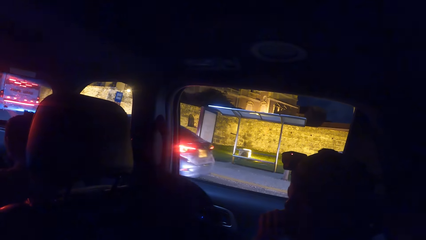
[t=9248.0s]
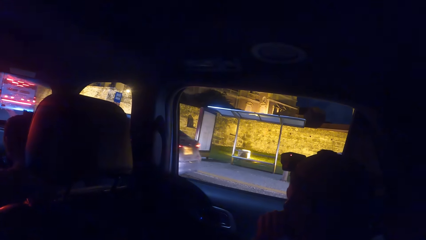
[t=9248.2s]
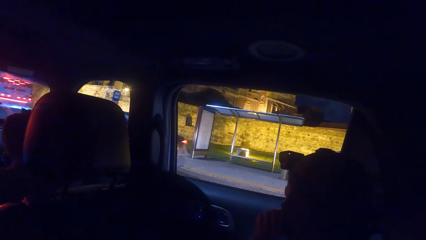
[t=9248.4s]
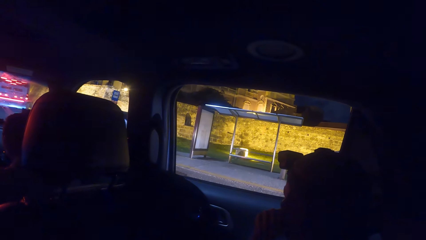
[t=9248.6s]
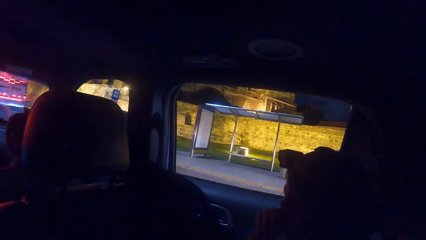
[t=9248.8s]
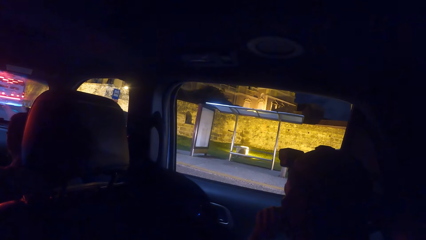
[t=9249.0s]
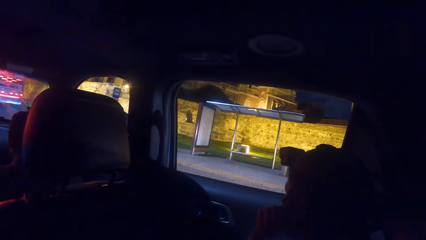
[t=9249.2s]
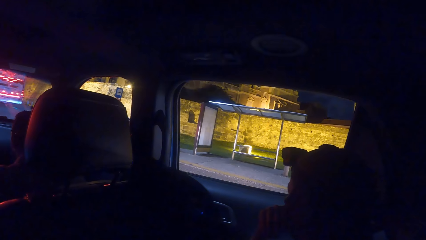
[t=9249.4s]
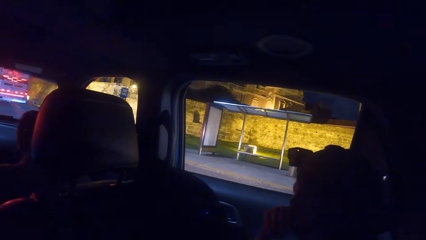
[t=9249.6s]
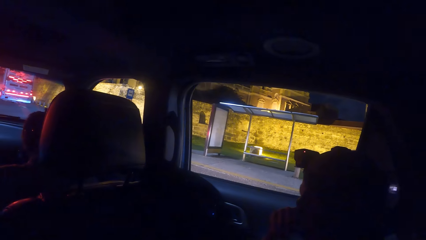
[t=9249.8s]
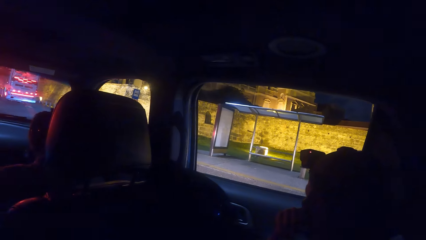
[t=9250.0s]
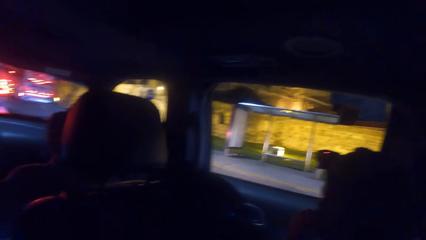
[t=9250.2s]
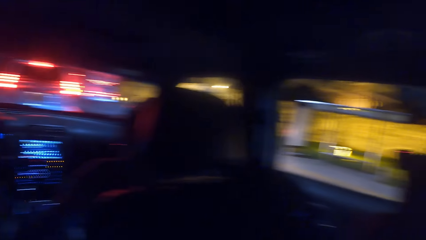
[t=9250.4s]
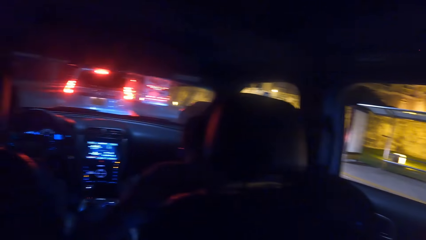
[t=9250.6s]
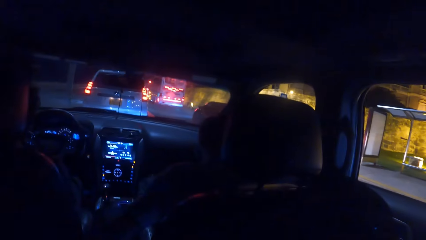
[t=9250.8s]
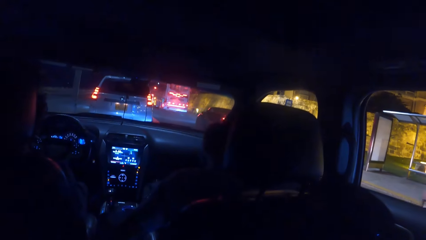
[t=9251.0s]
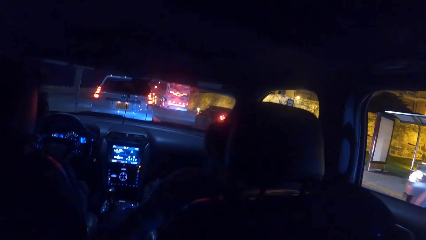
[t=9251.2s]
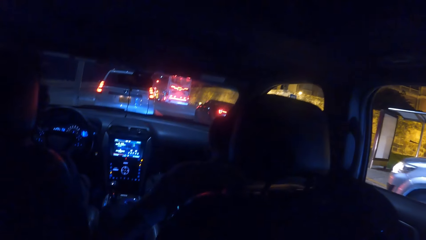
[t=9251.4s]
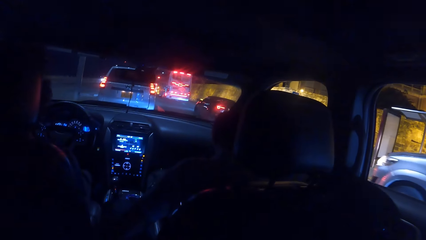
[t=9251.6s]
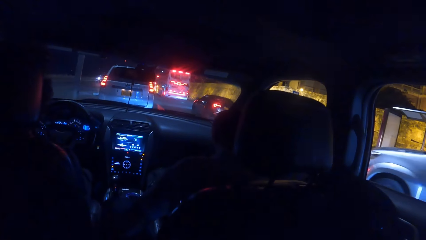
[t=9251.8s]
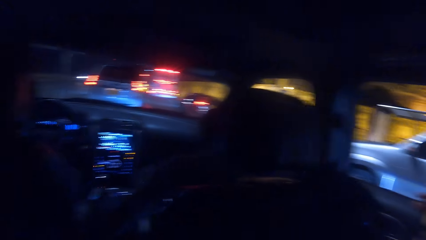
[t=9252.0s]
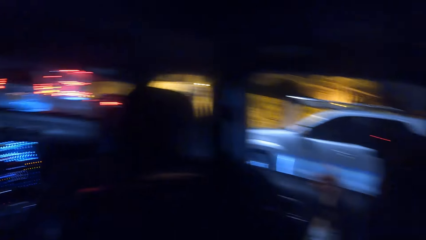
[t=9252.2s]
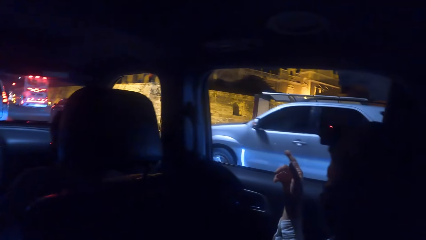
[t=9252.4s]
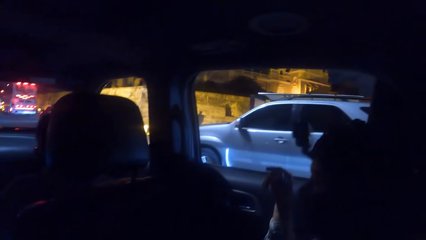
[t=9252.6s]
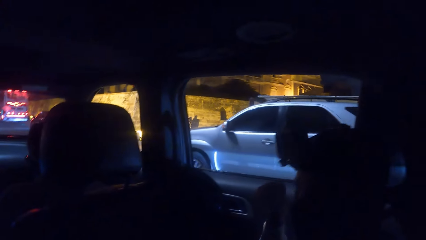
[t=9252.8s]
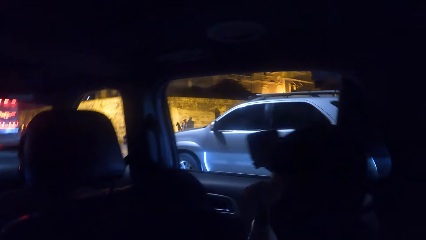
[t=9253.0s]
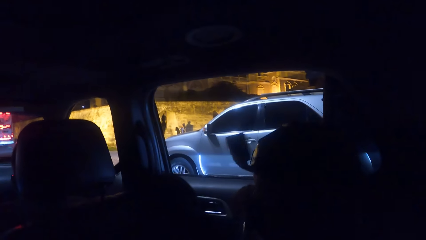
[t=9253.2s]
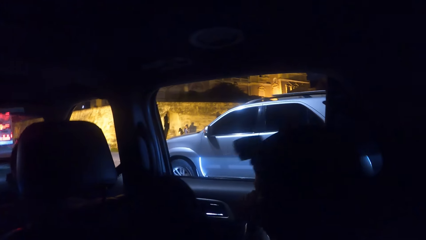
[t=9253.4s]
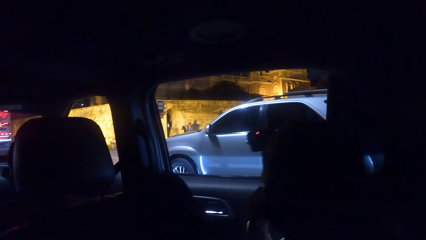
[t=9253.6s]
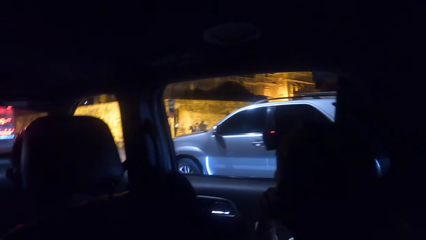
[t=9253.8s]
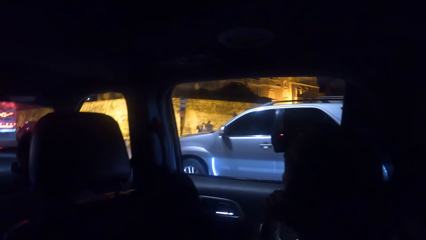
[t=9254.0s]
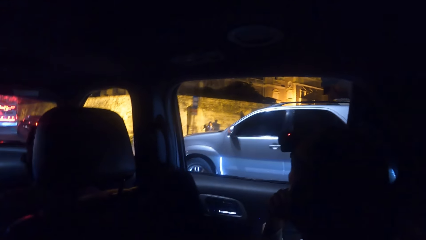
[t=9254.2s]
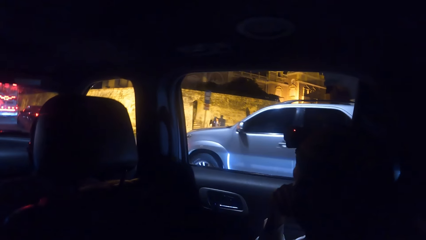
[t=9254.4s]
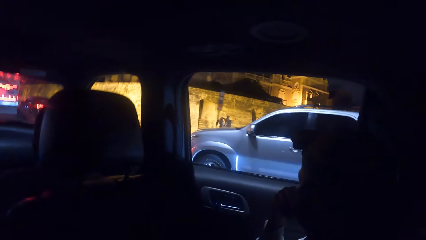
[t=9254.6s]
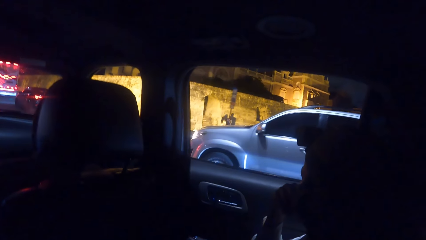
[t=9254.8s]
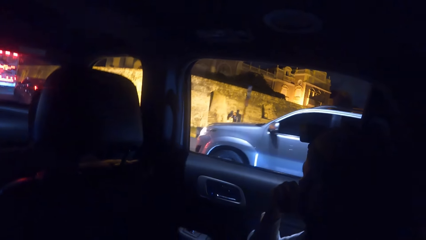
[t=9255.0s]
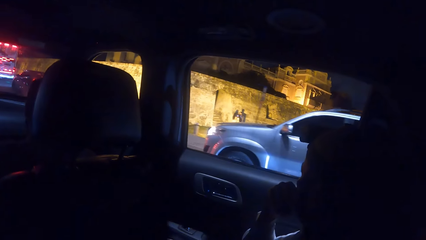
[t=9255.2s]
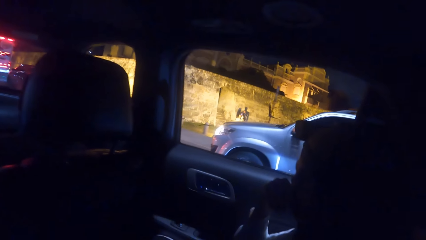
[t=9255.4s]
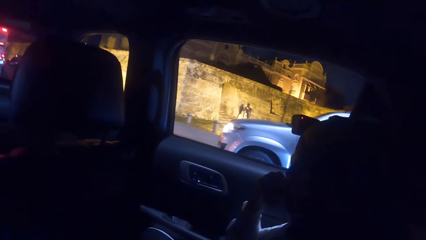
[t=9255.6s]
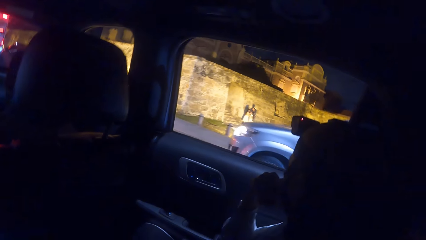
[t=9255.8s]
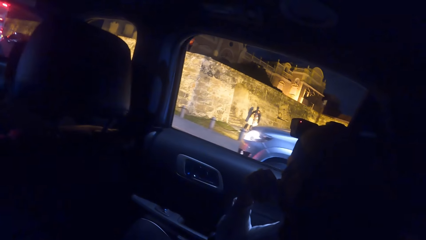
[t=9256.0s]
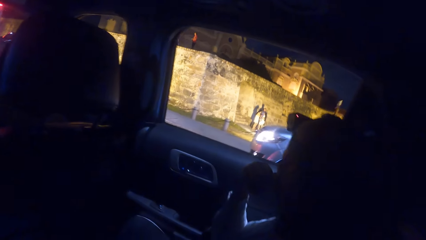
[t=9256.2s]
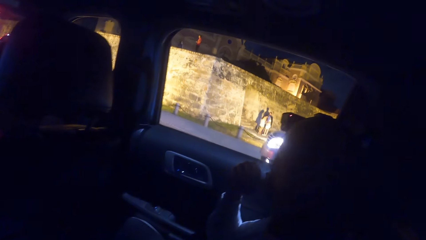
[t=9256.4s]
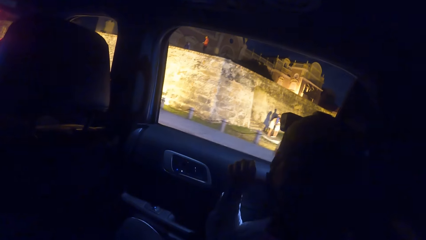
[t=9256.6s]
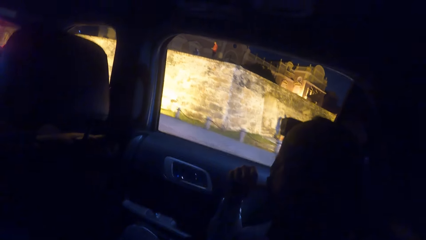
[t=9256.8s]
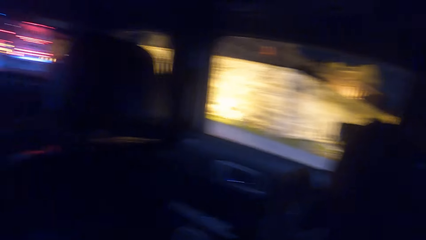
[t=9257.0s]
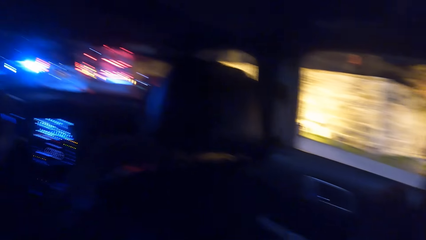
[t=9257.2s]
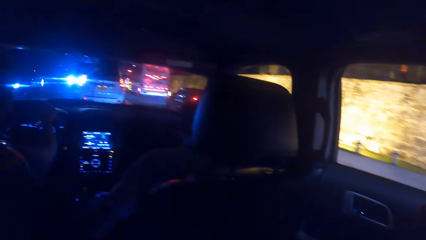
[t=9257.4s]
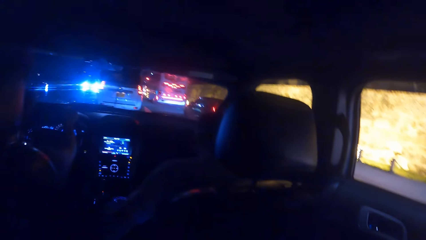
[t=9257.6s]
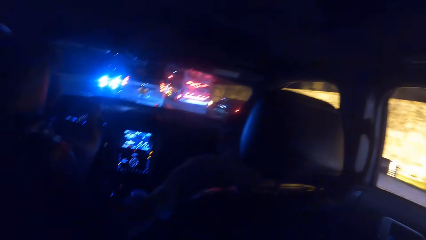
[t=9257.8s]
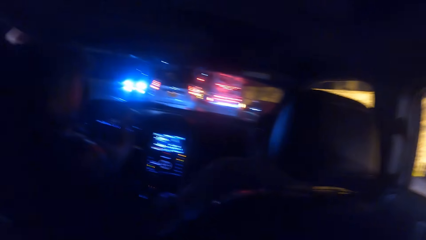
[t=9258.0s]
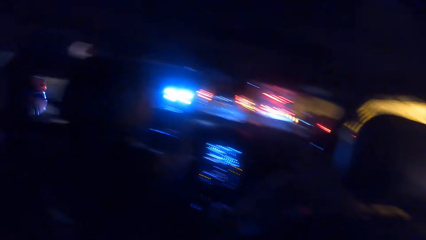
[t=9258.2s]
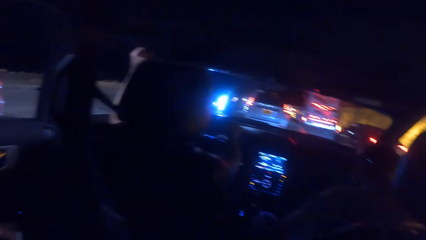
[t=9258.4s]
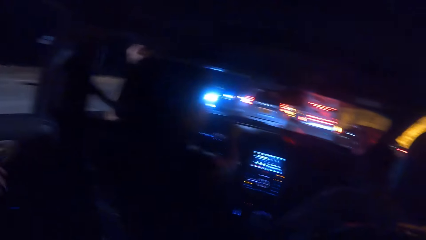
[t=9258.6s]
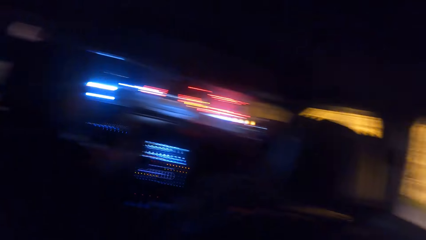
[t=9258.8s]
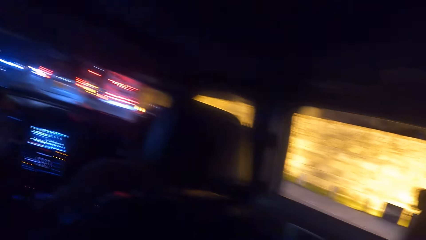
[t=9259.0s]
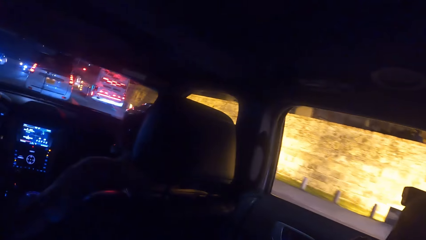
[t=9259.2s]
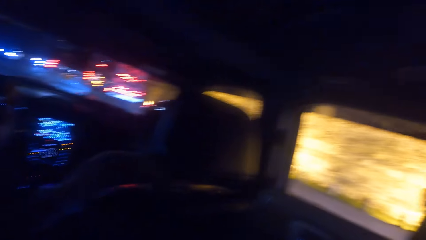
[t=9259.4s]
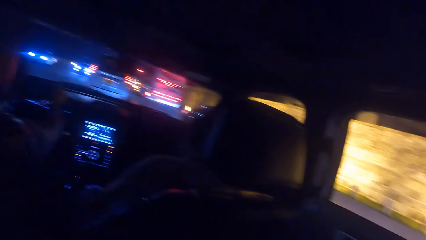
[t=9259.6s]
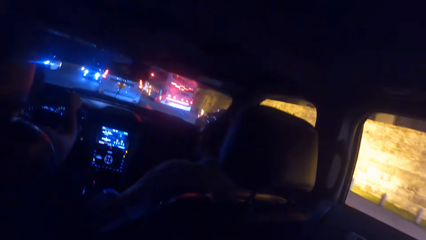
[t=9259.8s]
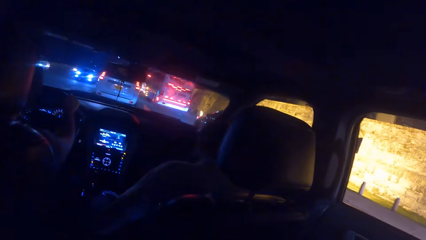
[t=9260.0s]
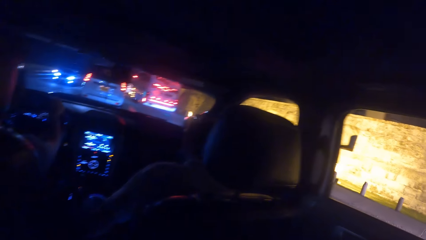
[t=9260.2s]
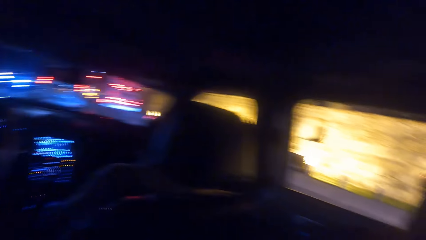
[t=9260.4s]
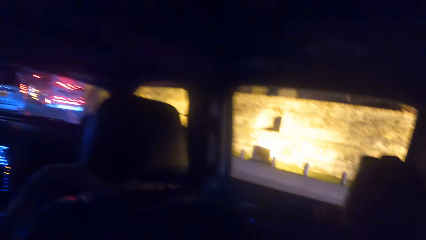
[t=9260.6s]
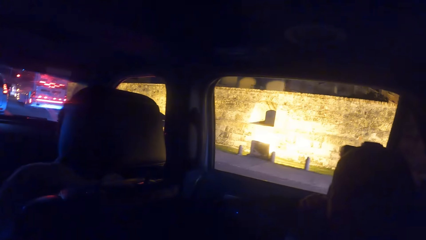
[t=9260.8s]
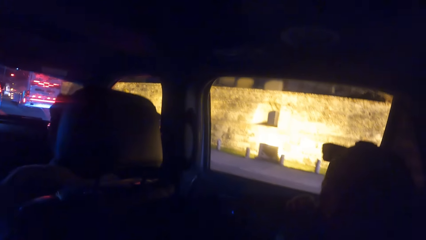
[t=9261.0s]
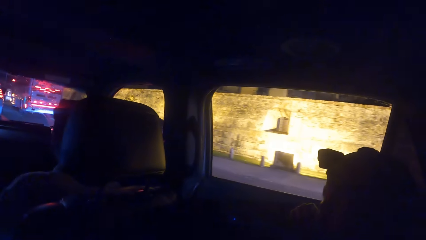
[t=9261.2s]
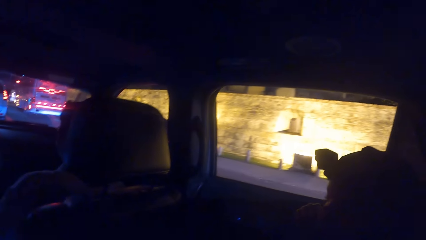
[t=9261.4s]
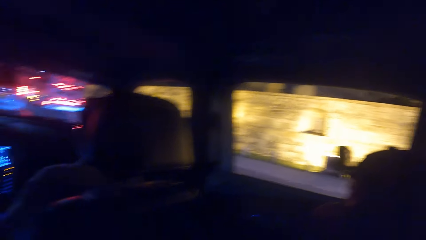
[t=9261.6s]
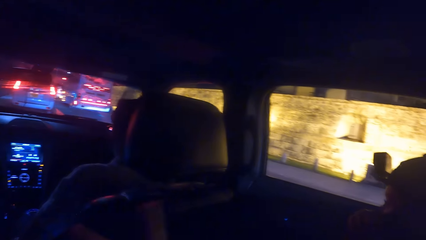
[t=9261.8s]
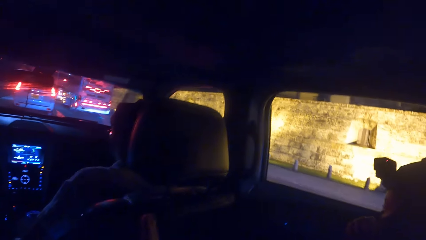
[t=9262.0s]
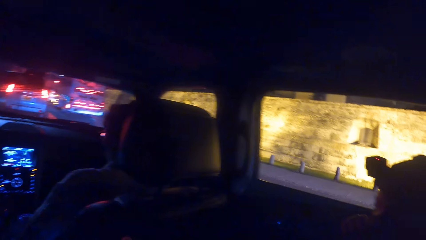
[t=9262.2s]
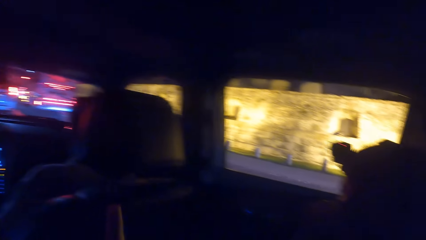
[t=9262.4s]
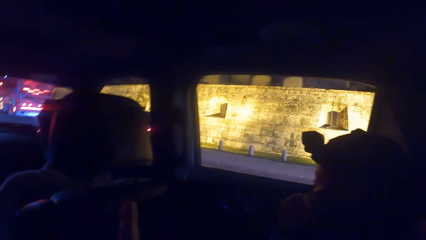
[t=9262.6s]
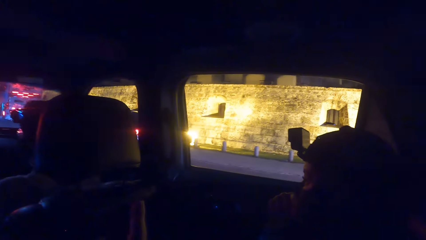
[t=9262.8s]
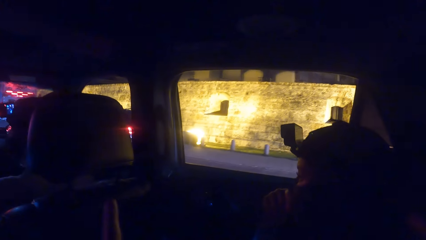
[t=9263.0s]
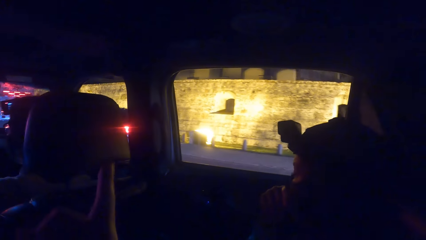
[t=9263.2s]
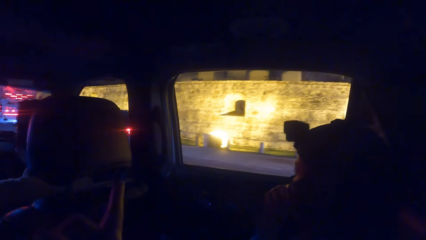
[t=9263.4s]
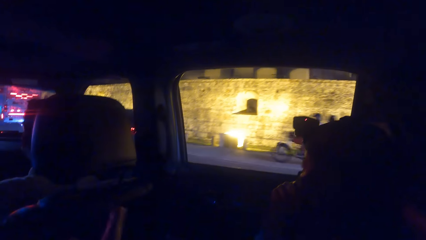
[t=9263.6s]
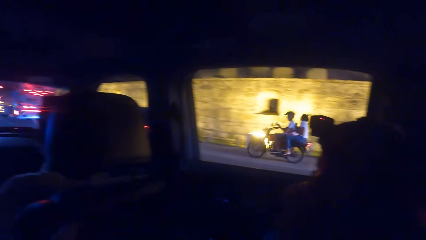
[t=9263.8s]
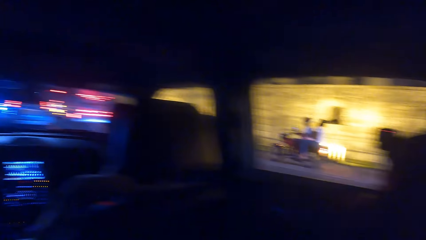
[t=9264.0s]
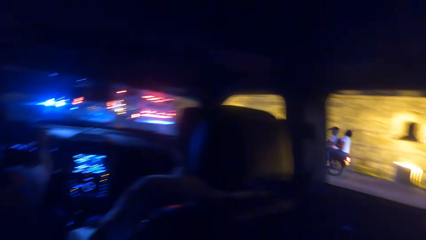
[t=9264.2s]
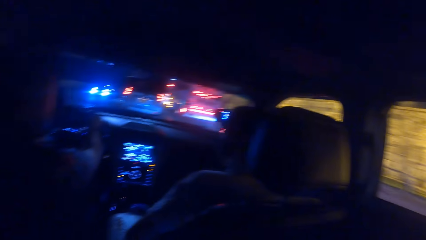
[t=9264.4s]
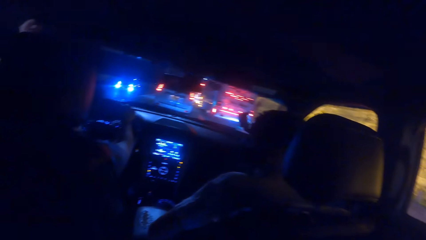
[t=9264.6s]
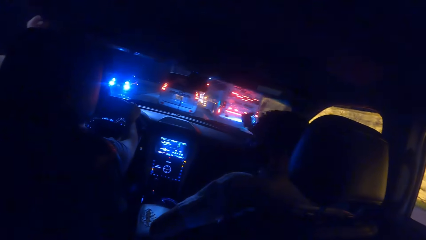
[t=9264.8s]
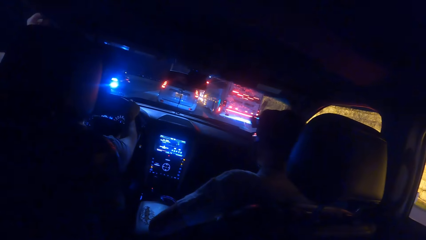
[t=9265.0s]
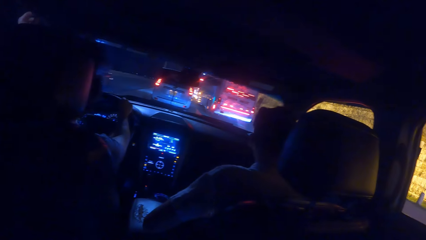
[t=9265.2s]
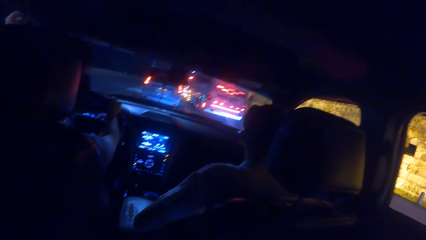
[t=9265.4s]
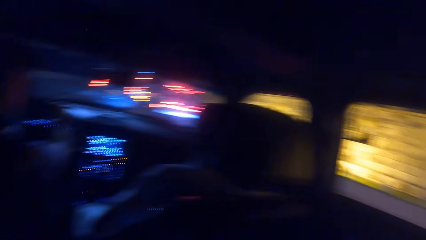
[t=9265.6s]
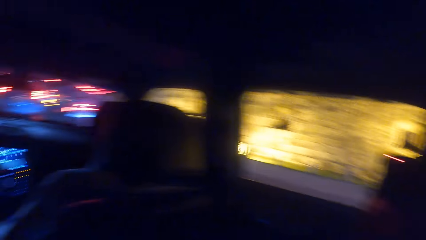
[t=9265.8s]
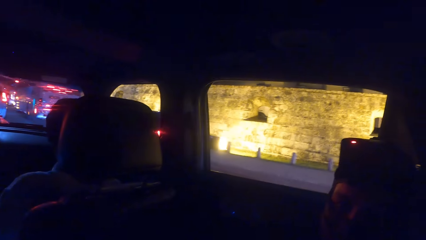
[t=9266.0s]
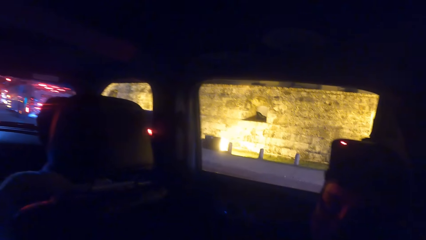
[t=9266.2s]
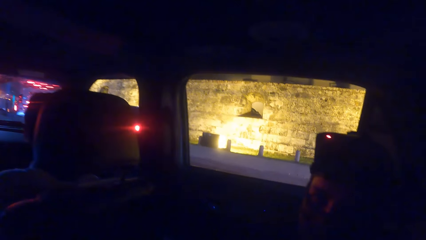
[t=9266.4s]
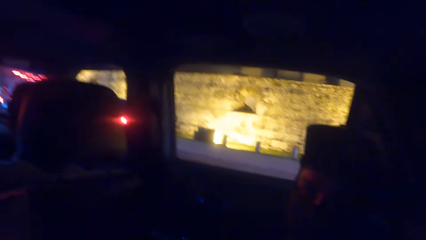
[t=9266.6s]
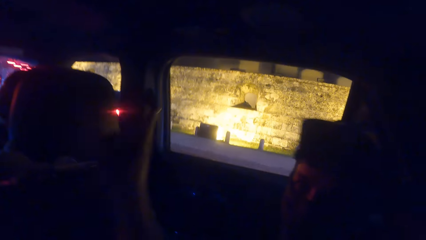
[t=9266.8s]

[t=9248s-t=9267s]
The camera wearer interacts with the woman. A person points. The woman touches her face with her right hand. Another person moves a hand. A man rides a bike on the road with both hands. The other person moves a hand again.
